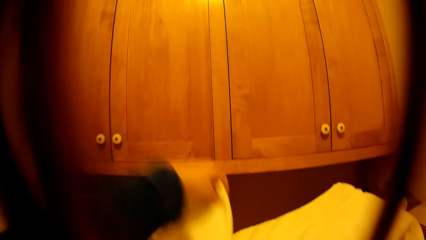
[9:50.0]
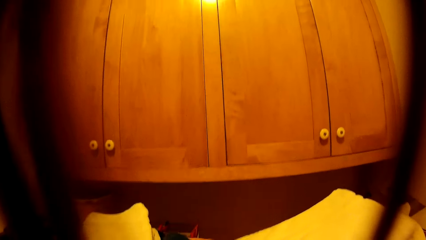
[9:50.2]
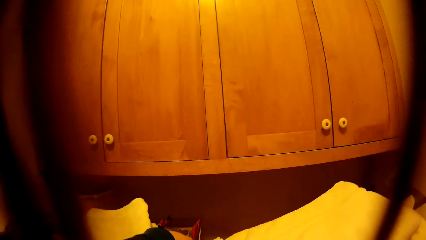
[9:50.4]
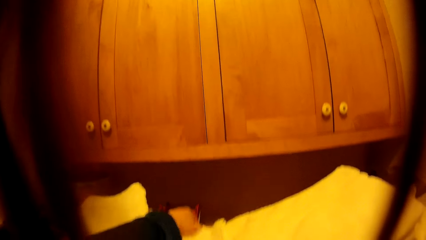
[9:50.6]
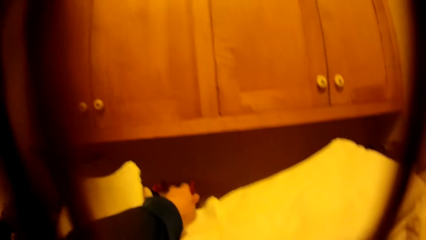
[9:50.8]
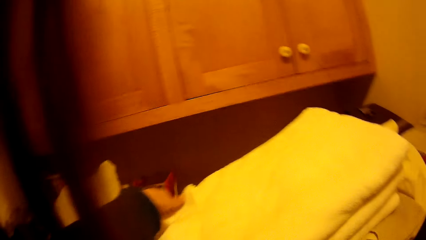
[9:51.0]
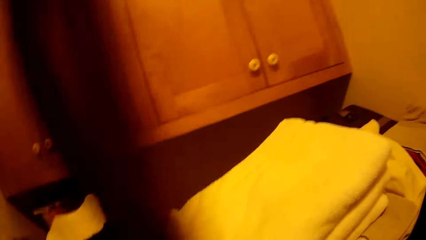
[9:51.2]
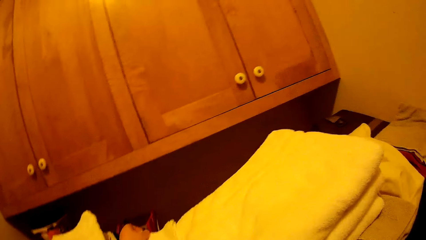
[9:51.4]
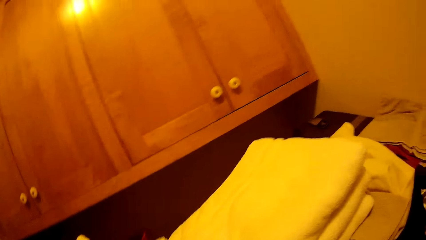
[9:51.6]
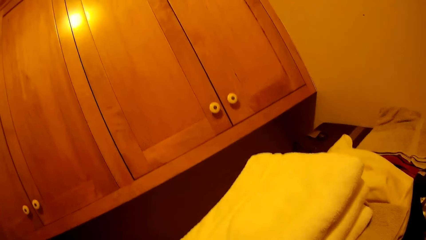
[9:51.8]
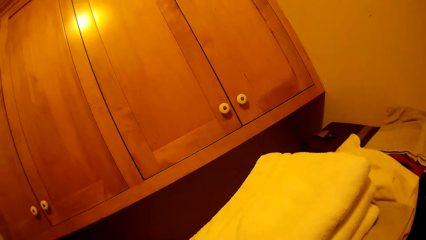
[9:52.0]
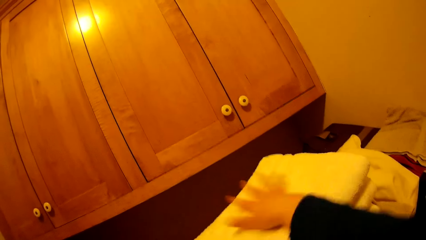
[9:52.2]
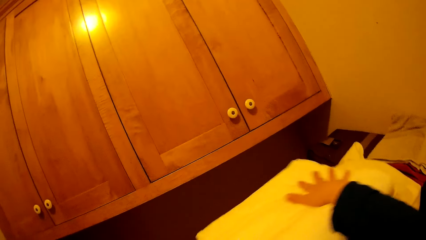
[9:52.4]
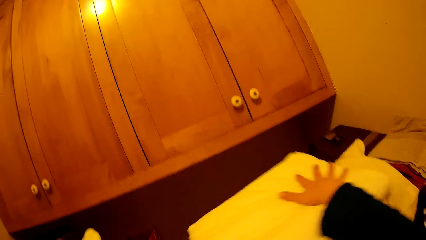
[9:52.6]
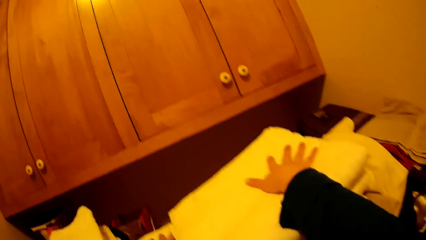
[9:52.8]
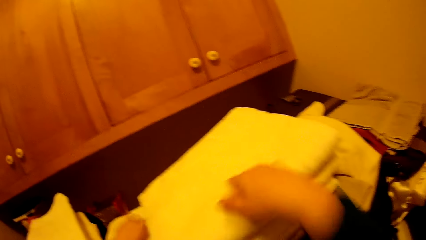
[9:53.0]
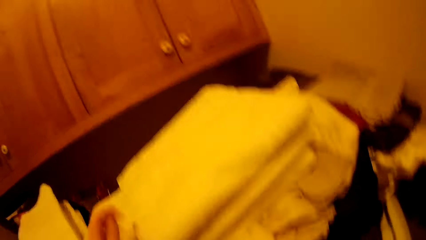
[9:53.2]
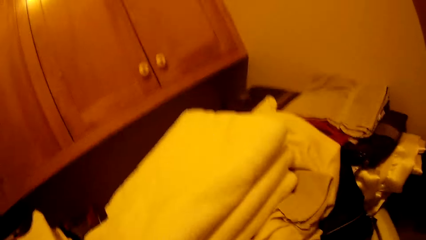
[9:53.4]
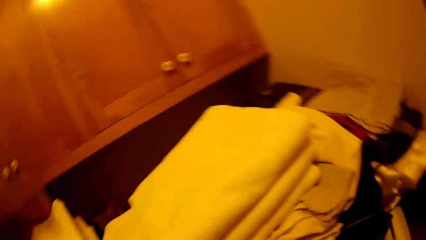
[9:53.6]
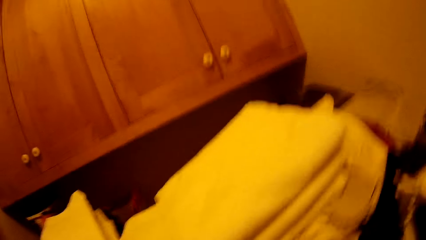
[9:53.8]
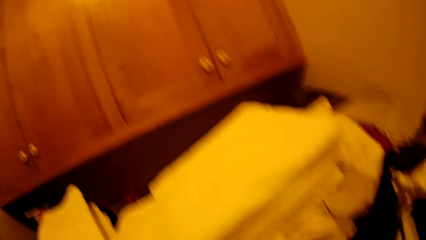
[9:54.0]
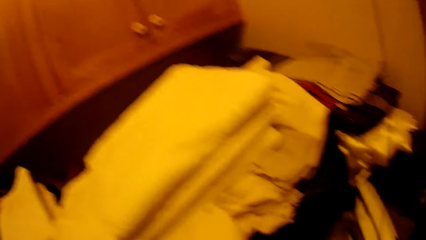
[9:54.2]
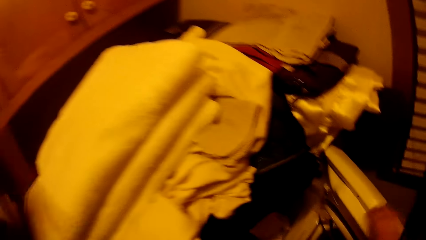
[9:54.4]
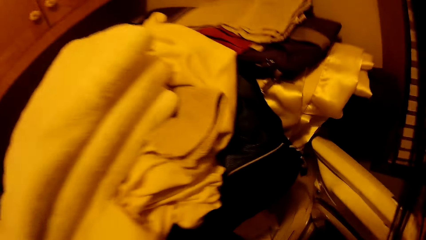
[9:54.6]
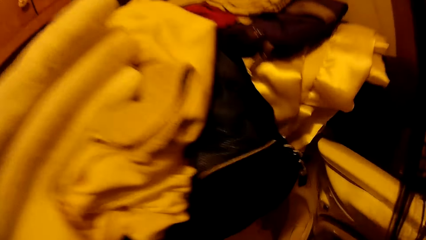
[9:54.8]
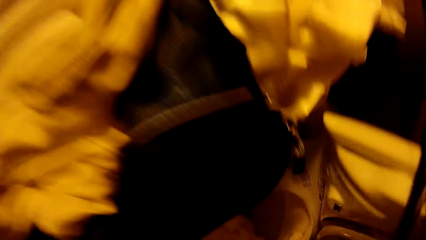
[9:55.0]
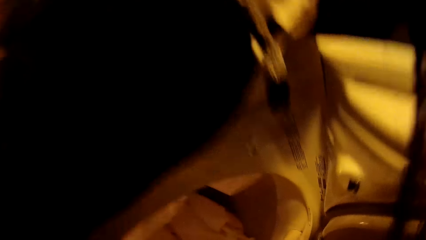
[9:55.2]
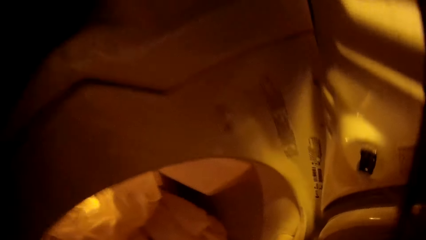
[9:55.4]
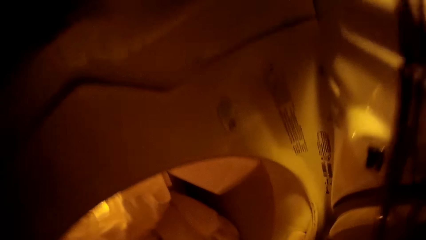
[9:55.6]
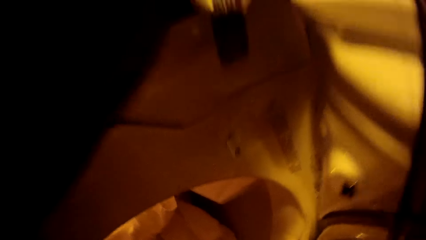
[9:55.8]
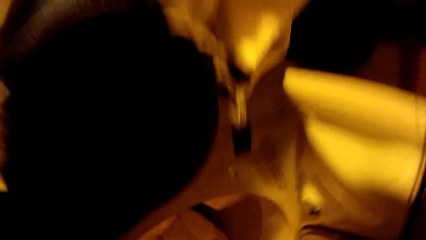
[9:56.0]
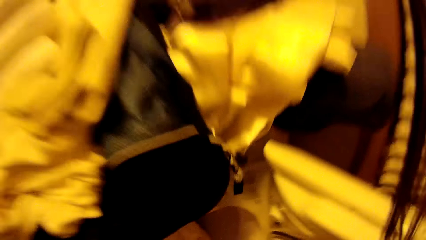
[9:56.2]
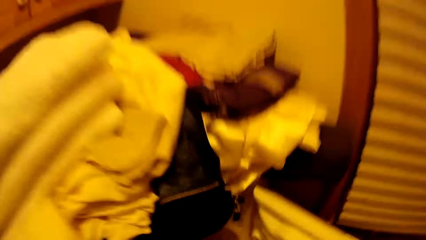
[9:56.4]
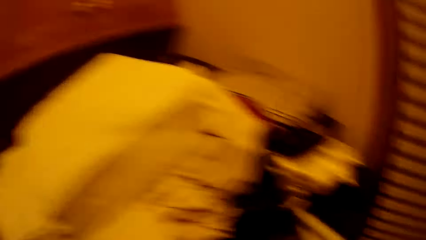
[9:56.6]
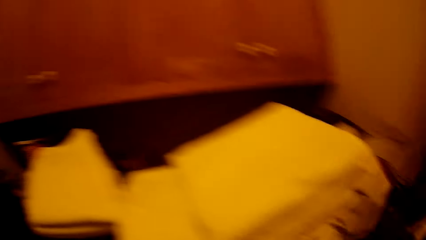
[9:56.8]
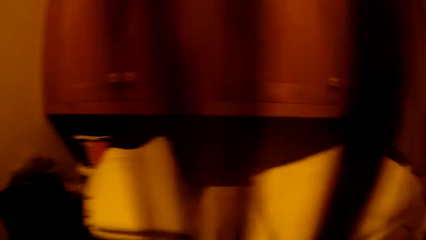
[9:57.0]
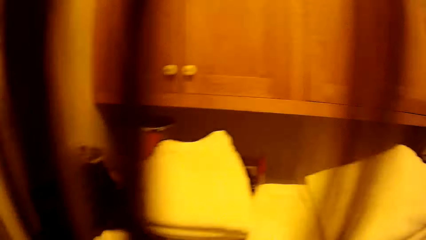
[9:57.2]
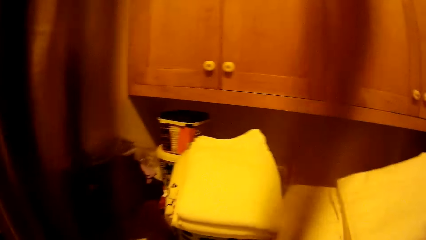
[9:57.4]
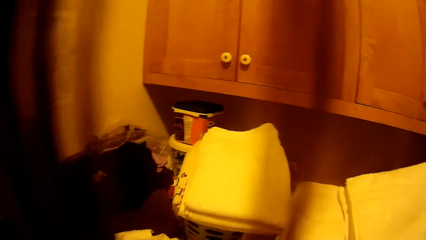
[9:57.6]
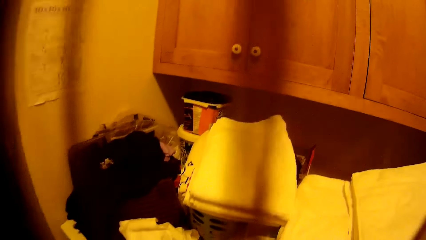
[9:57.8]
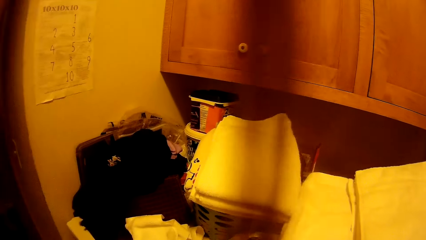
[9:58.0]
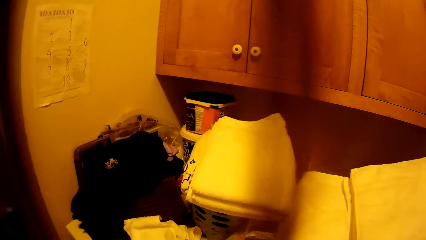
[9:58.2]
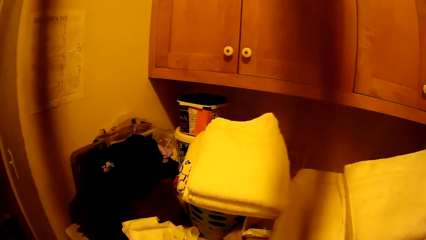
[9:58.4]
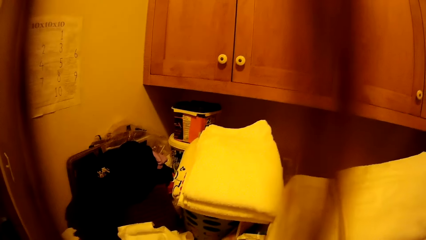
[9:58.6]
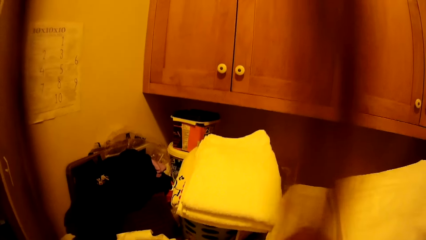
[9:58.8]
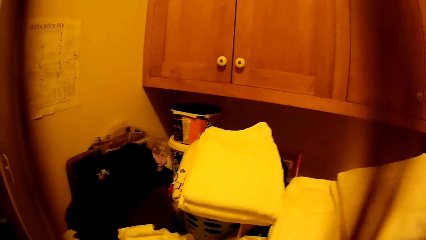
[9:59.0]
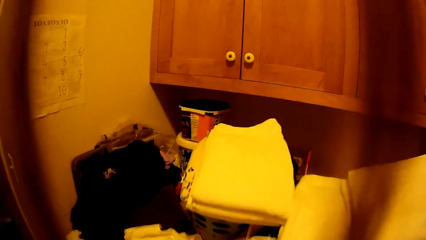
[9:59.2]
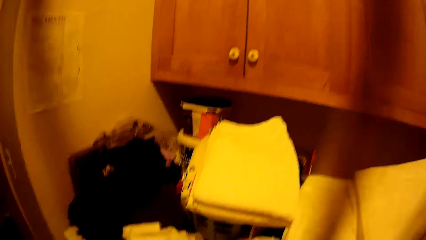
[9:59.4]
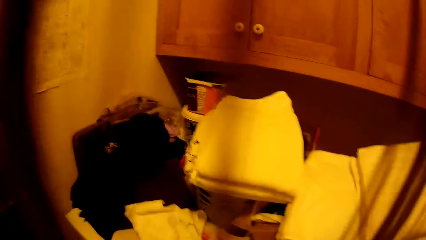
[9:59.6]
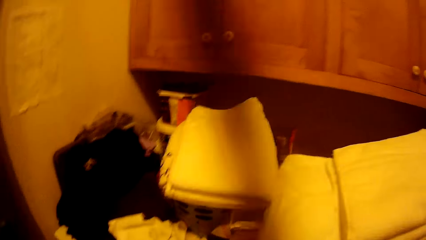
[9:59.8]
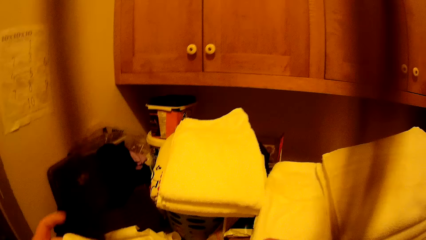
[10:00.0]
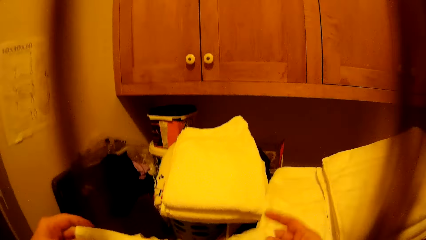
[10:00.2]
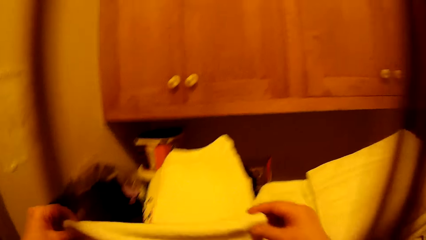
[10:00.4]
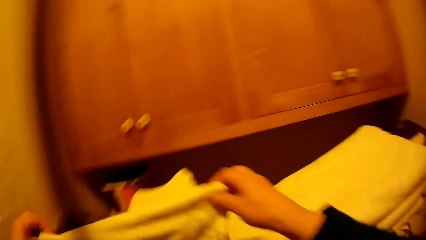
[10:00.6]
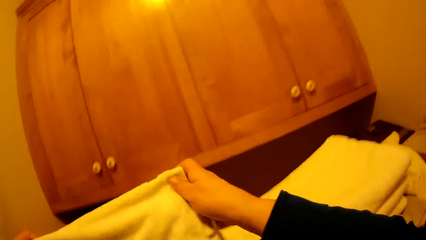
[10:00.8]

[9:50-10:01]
The camera wearer puts his hands on top of the towels. He takes a towel from the washing machine.

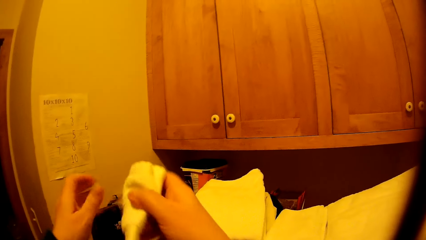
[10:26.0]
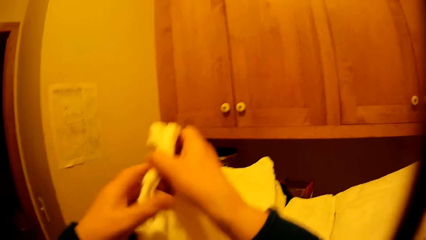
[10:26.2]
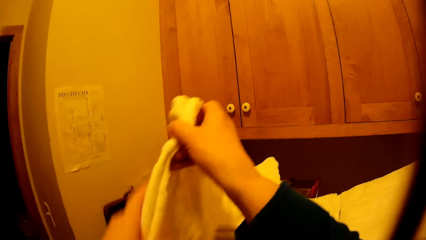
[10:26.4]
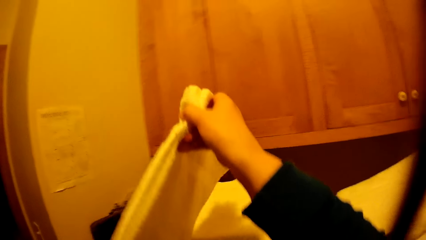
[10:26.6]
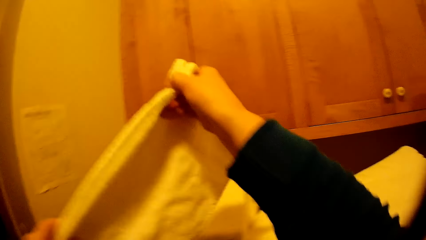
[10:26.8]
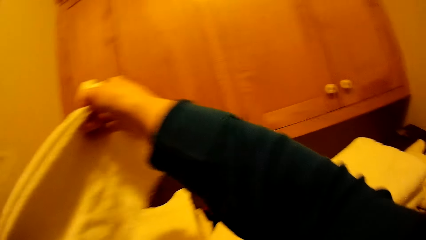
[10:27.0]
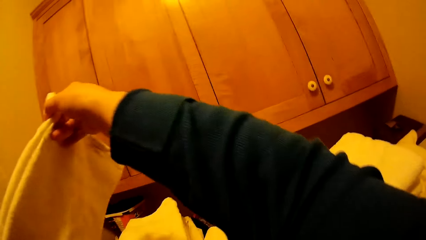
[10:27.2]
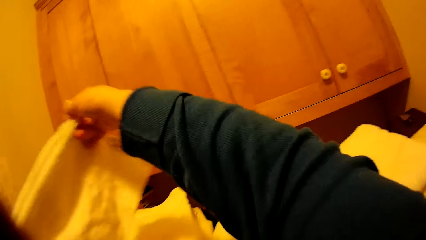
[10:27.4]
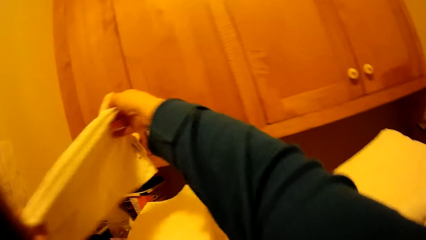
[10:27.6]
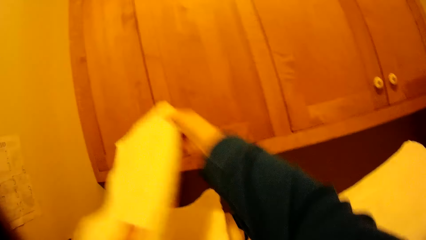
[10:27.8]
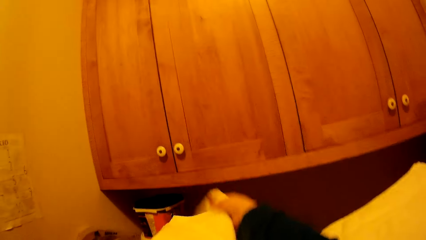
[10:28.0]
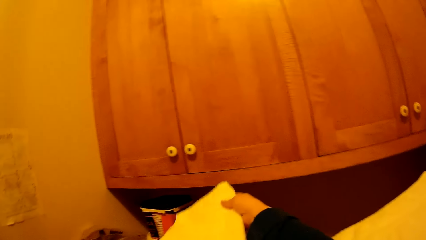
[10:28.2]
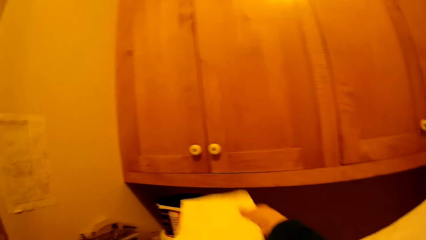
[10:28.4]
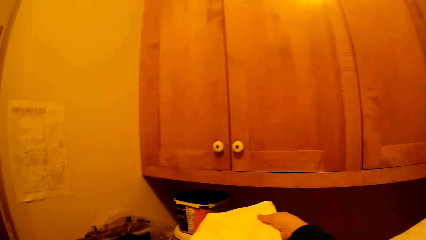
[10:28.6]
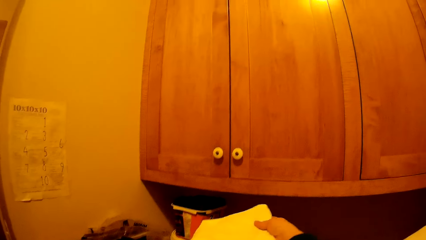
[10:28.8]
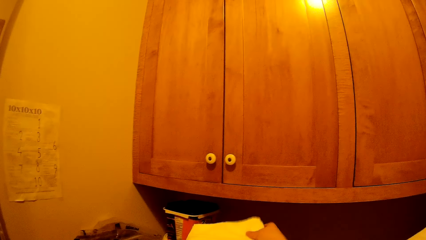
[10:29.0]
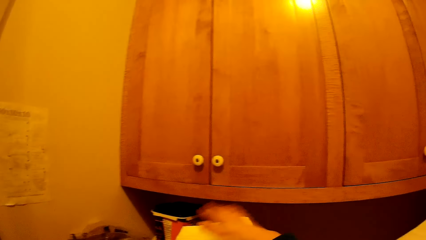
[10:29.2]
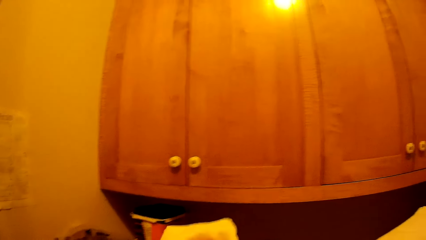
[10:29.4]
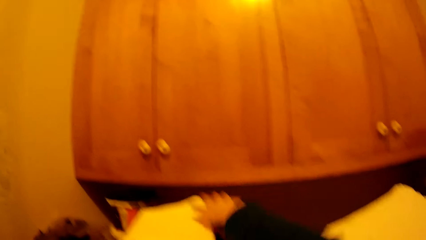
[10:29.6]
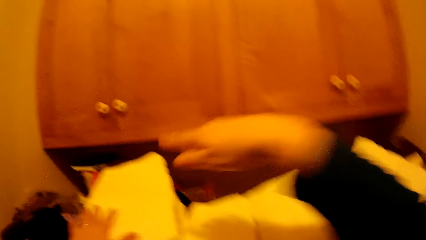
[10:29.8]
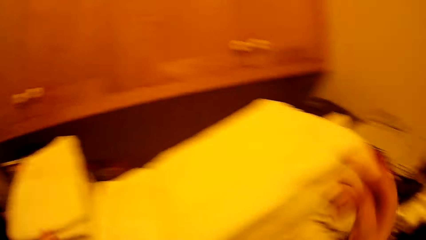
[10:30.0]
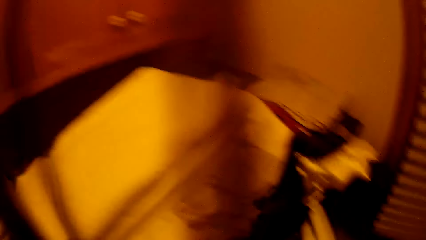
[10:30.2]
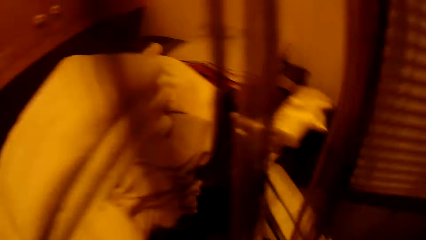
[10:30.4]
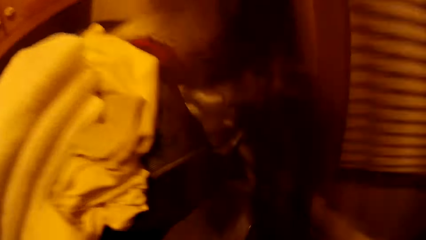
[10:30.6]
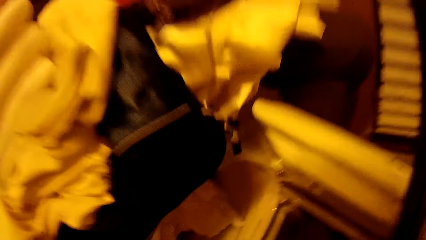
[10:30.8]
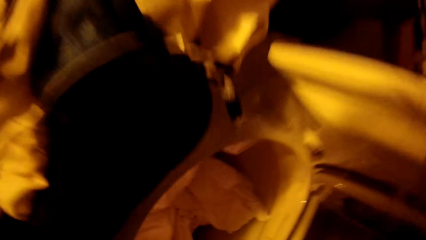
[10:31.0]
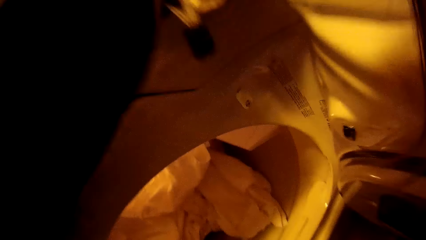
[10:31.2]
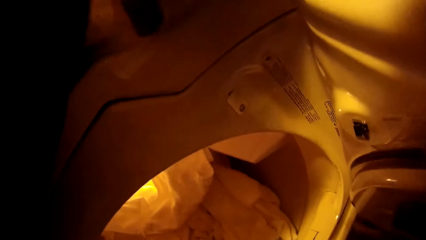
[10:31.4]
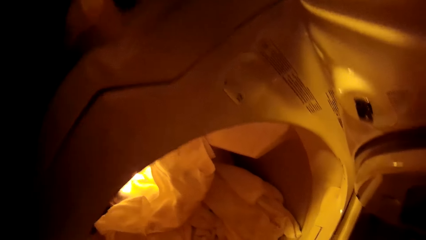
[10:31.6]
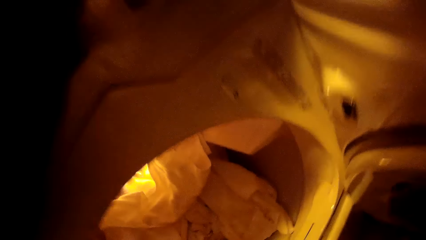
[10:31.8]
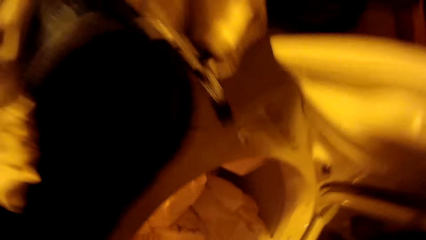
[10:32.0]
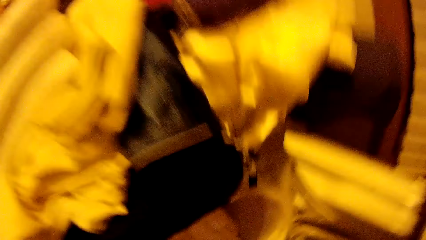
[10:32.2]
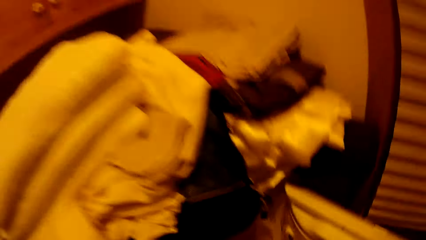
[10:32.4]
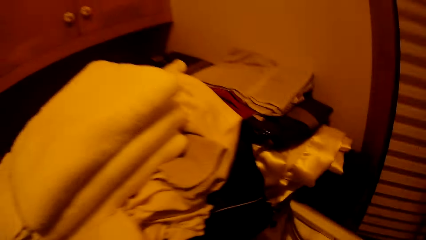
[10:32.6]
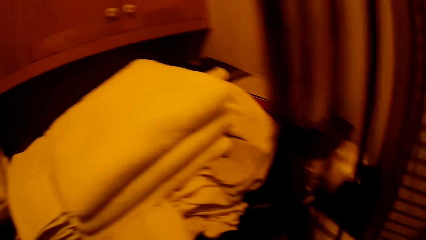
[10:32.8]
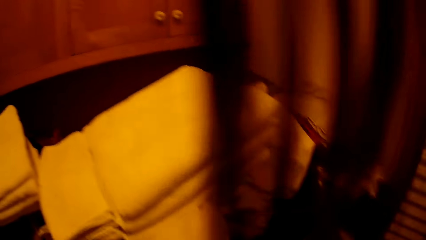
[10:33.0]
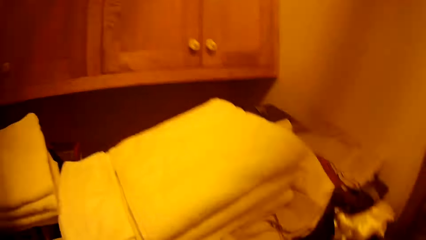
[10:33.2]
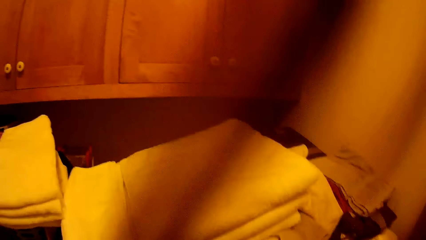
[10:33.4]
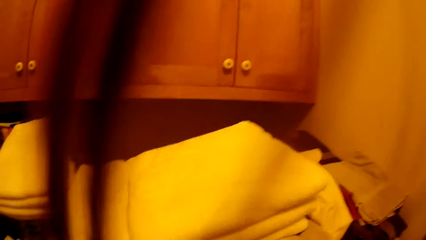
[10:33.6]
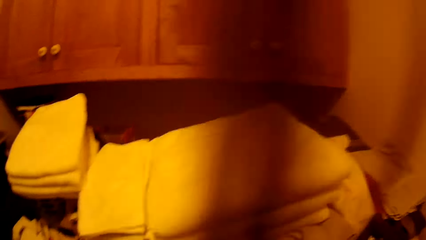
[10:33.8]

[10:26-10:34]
The camera wearer puts the towel on top of other clothes. They take a towel from the washing machine.
